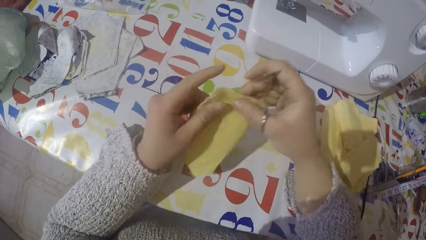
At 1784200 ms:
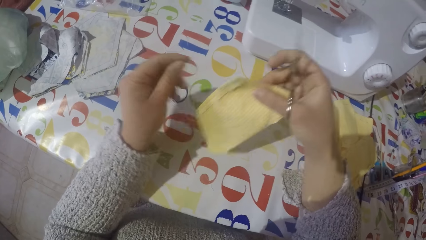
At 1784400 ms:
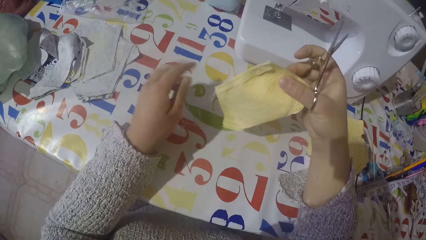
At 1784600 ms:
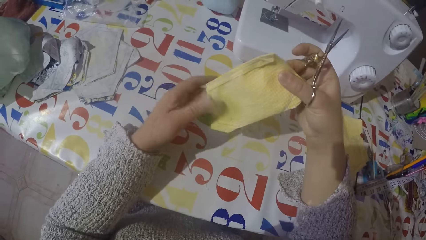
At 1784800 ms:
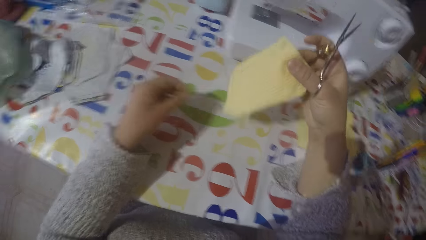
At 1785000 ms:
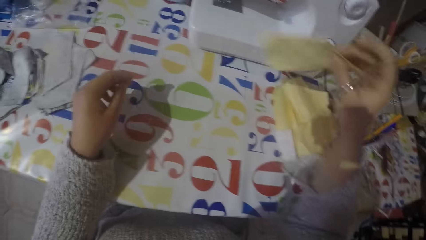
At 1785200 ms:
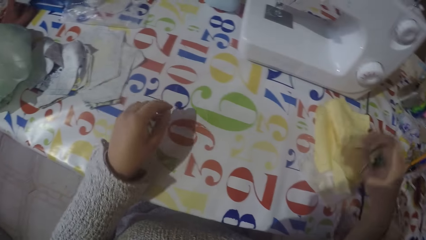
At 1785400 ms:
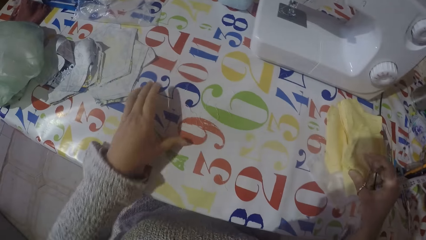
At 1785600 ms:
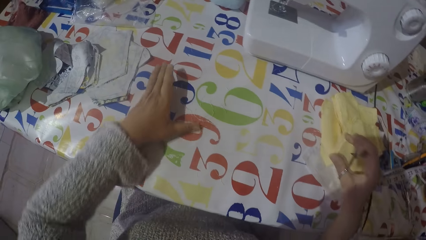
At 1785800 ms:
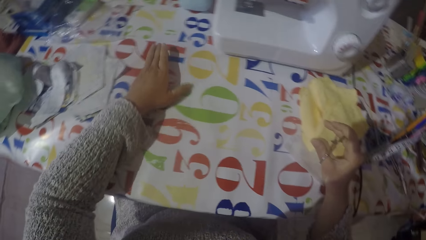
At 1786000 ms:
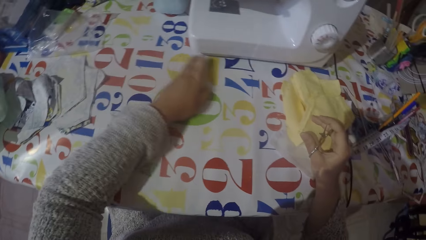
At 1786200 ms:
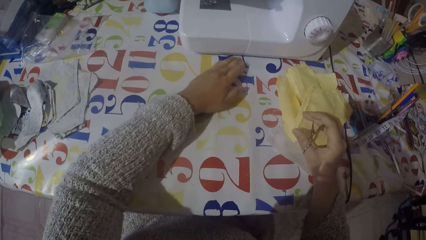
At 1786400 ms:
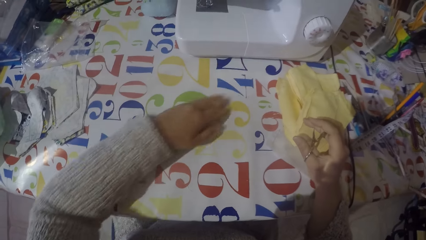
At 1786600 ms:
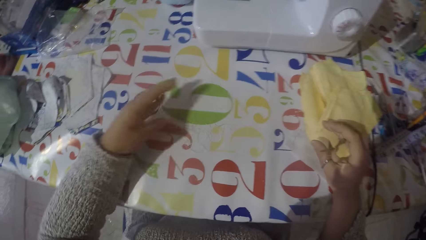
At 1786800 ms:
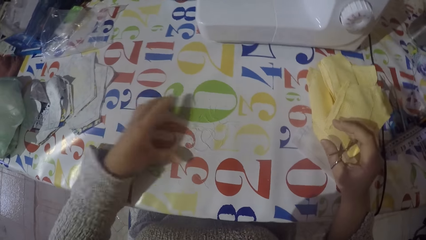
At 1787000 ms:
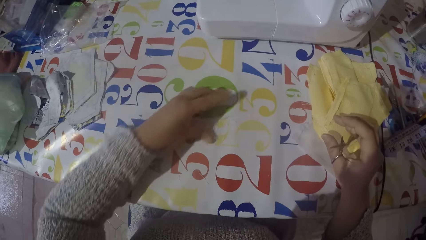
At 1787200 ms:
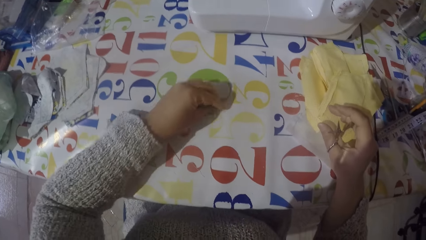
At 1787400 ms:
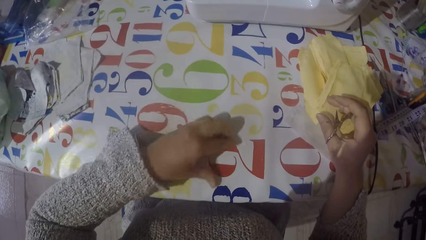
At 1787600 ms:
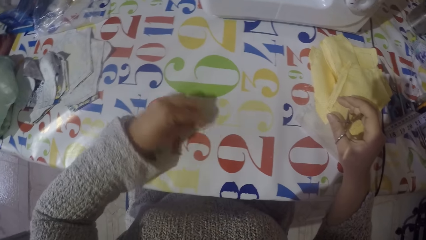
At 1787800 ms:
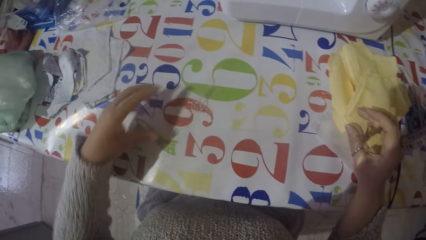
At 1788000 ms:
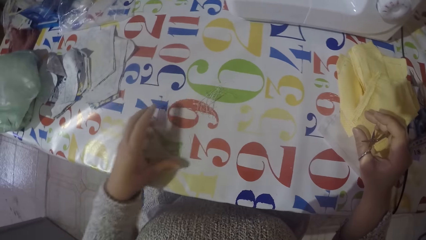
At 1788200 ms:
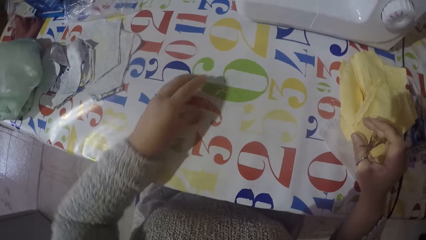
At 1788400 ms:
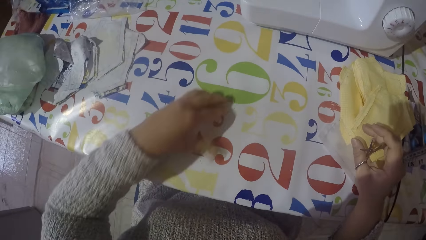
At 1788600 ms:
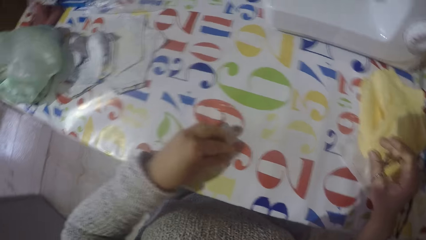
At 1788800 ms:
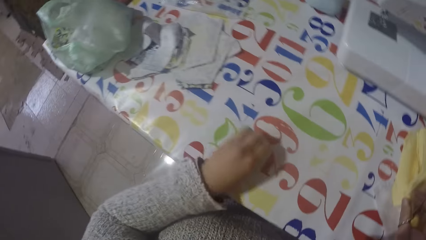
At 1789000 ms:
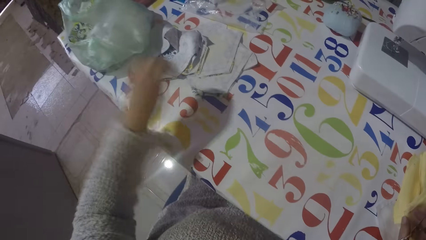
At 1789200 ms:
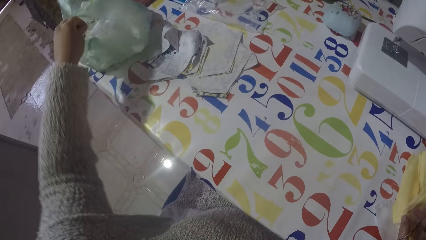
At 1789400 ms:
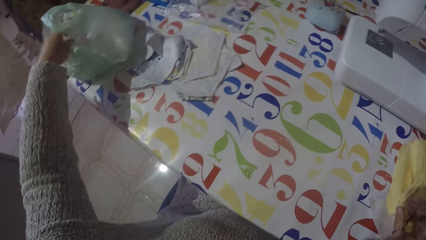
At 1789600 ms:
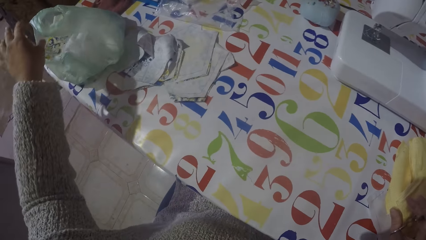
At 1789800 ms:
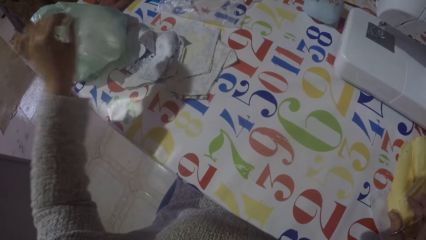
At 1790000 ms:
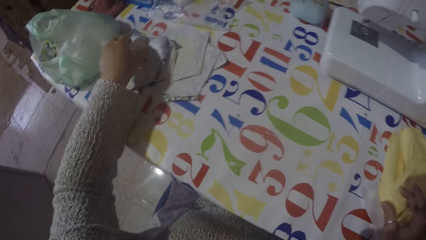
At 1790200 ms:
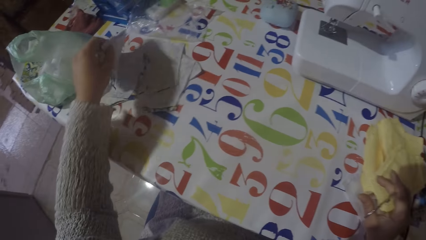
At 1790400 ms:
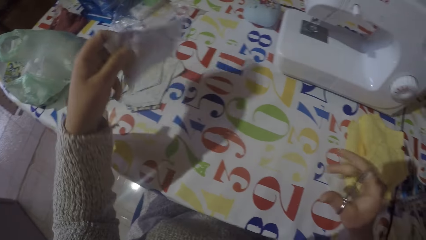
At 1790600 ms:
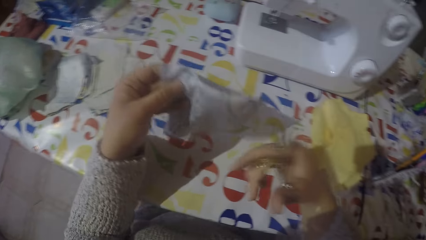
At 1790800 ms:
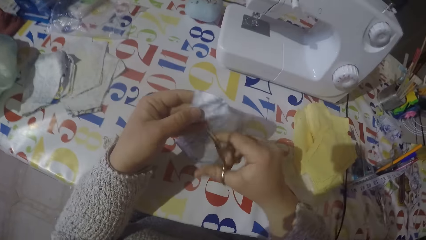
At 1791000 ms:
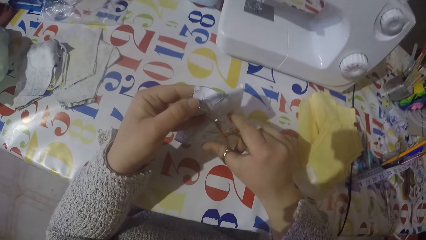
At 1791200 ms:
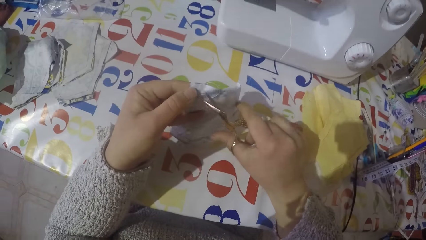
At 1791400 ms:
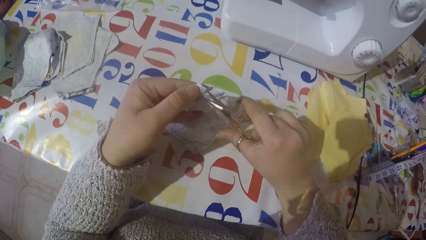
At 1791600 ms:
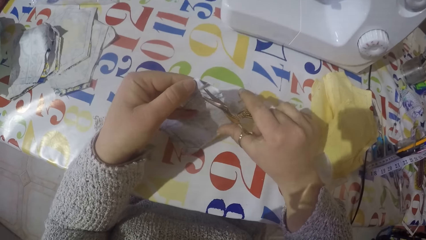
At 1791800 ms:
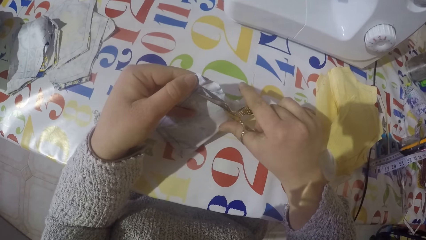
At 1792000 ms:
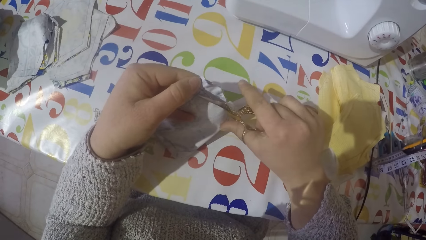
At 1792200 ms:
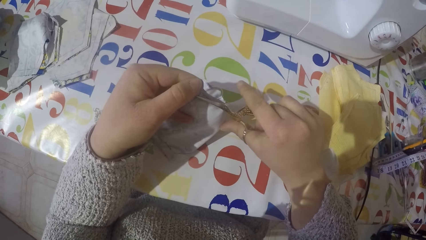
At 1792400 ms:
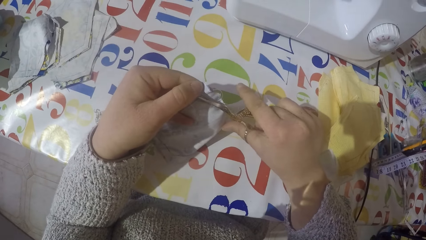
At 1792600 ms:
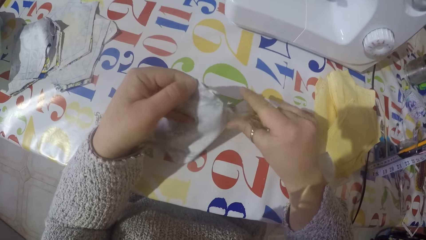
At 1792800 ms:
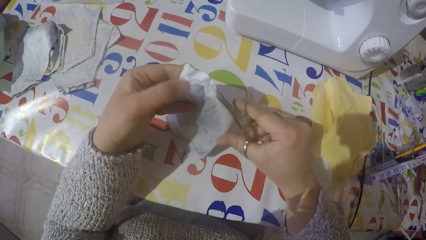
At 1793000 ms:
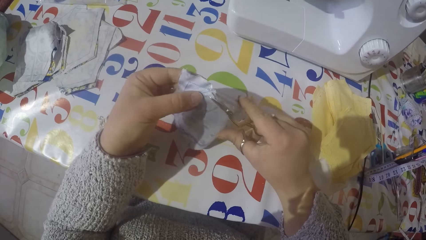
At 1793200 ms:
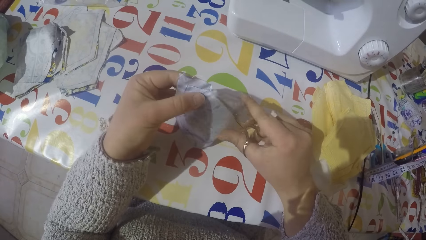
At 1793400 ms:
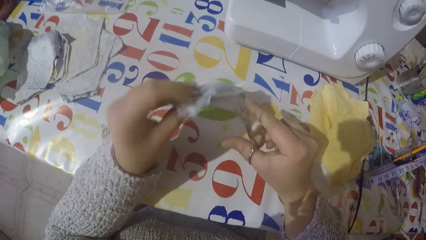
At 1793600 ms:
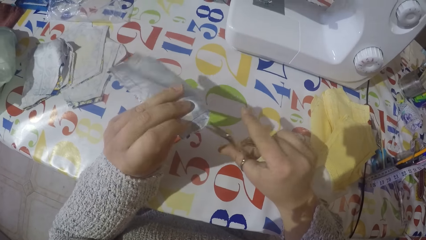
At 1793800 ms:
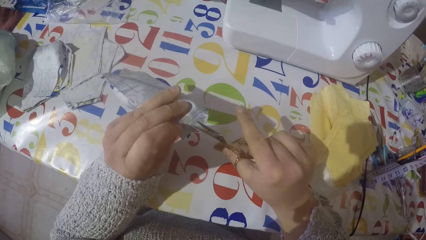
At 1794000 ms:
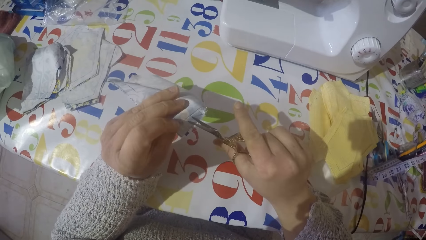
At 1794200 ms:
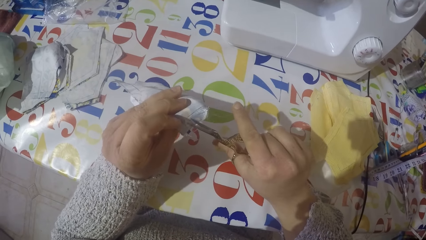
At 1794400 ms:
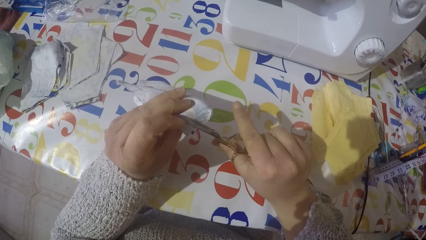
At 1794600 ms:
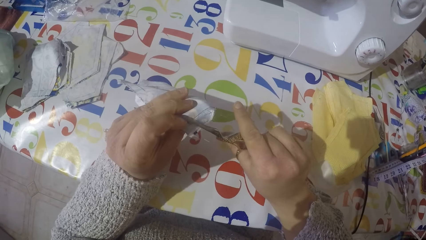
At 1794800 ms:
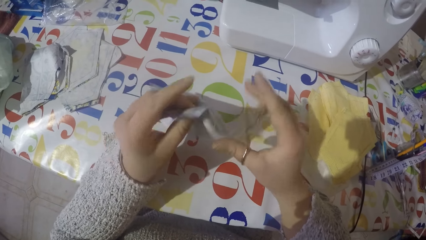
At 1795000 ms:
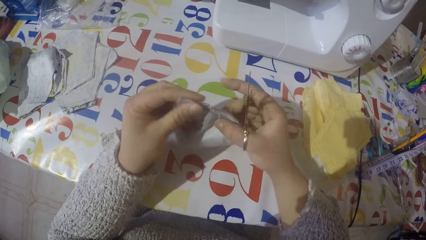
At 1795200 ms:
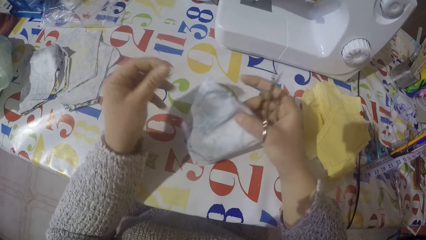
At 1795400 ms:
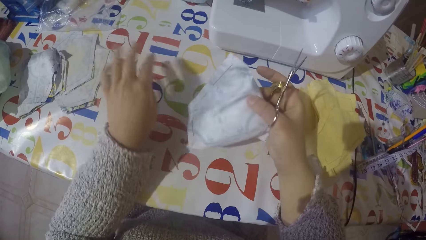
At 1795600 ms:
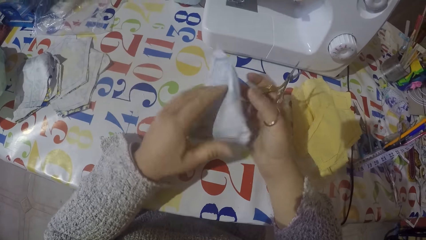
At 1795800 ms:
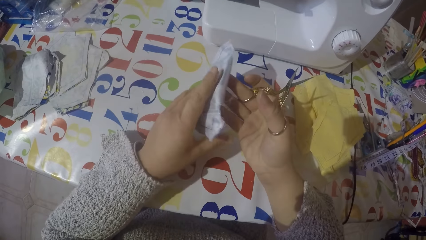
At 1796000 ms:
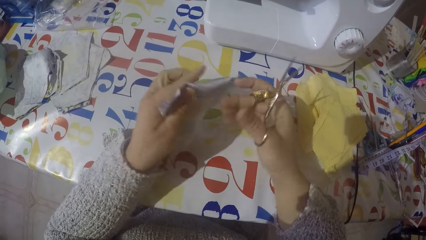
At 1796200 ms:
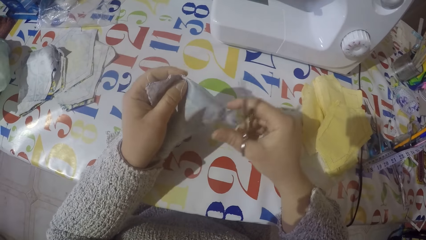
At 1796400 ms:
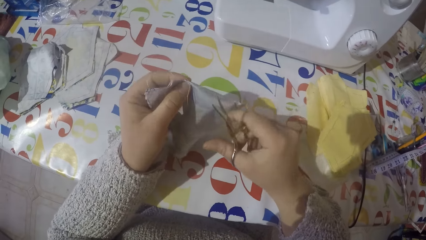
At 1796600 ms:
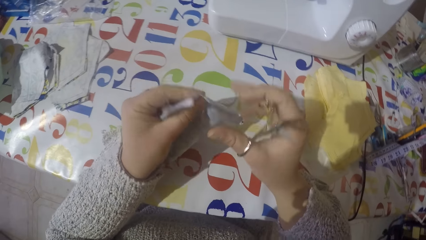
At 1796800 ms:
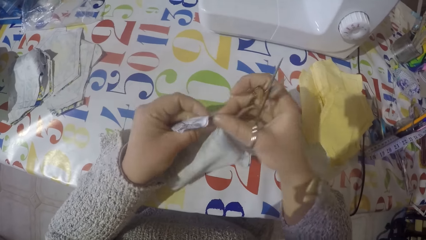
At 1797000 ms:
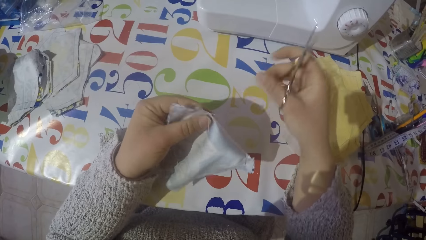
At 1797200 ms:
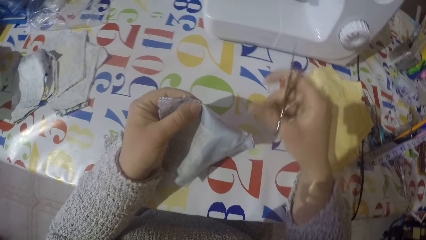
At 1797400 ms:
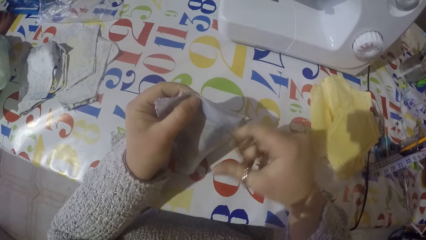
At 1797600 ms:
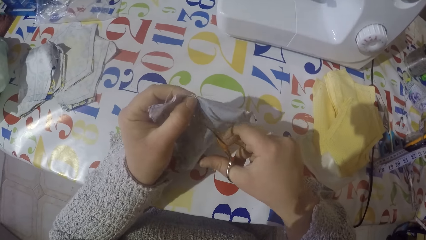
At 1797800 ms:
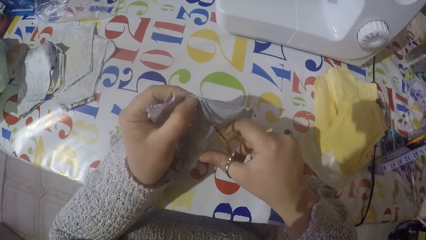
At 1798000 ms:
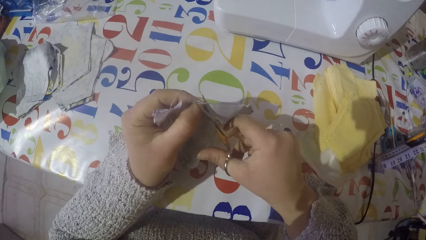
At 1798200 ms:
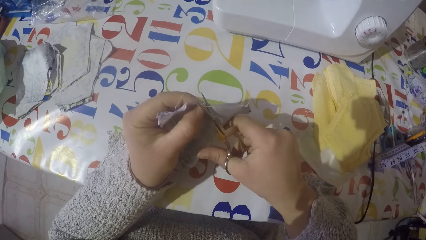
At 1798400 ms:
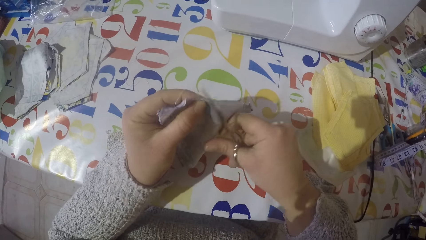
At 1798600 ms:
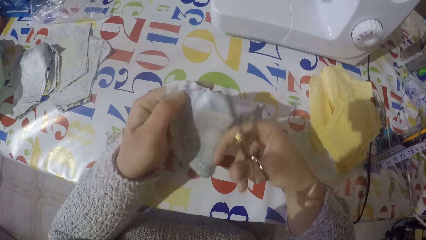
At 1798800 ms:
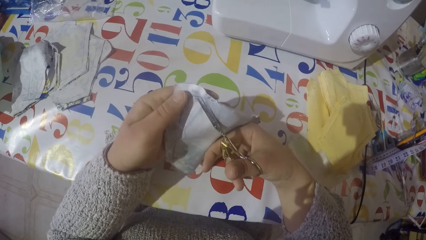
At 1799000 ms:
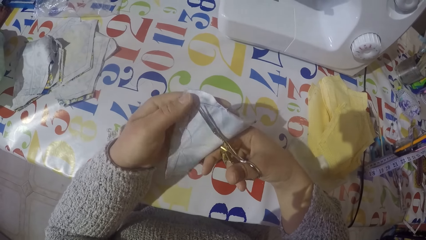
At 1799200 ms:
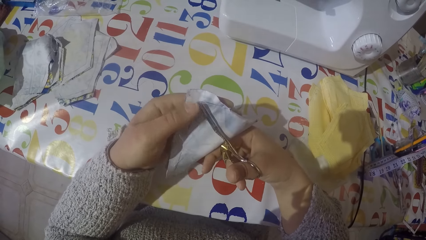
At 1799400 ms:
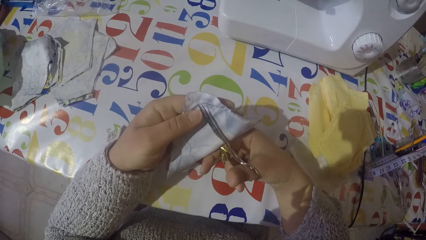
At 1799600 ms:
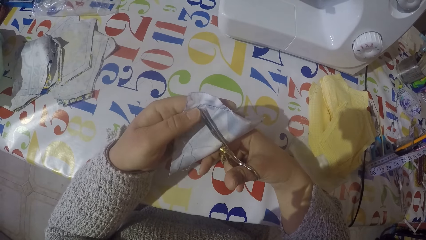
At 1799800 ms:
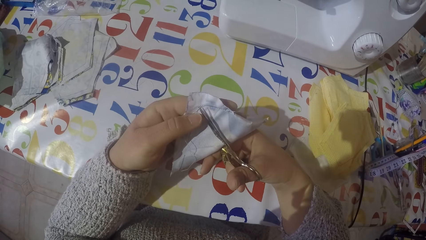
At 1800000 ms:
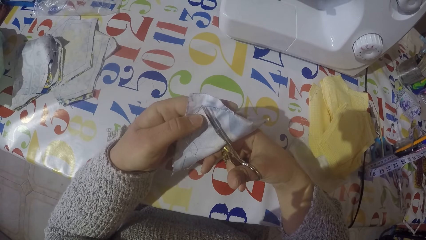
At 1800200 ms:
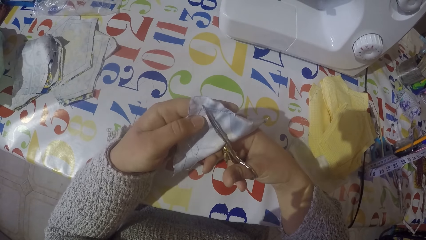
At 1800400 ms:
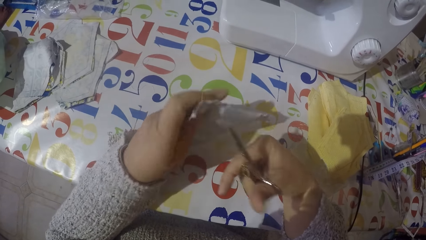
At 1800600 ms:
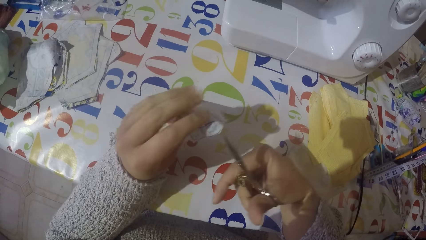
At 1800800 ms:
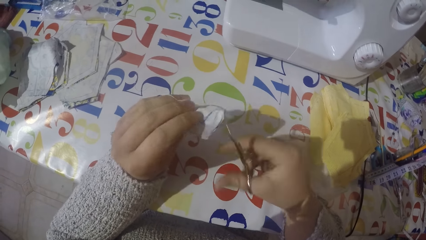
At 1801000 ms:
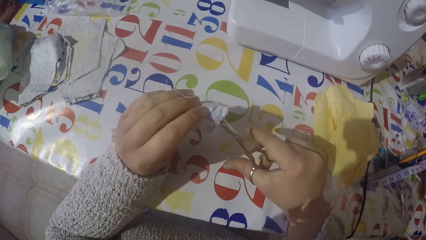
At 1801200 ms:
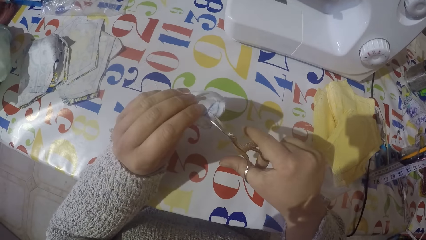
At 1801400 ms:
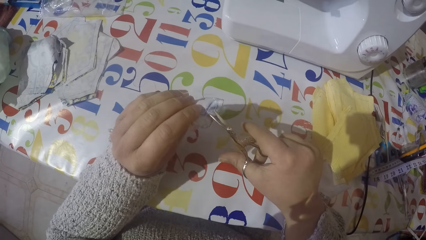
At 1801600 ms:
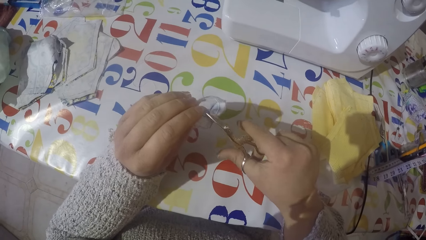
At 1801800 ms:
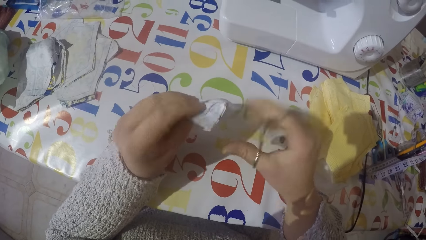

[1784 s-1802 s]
The camera wearer puts the piece of cloth with the rest on the table. They gather the sewing threads on the table. They pick up the sewing threads. They put the sewing threads in the paper bag or polythene bag. They pick up another piece of cloth from the table. They cut the thread from the cloth with scissors. They pull the sewing threads. They cut the sewing threads.
